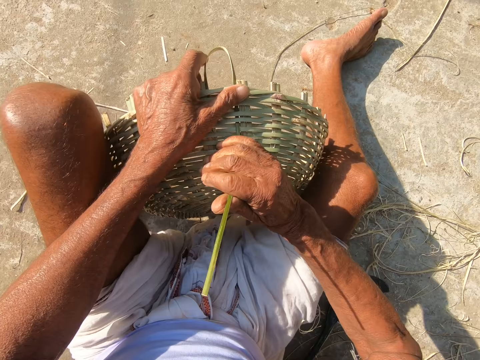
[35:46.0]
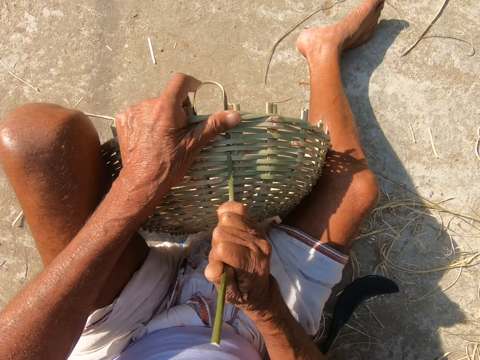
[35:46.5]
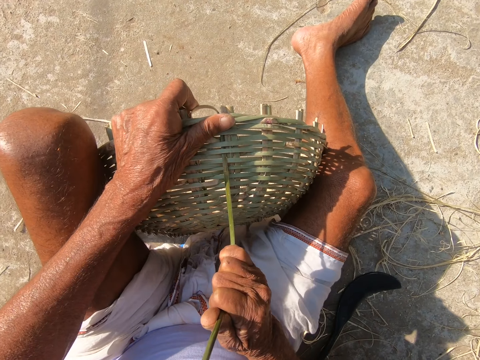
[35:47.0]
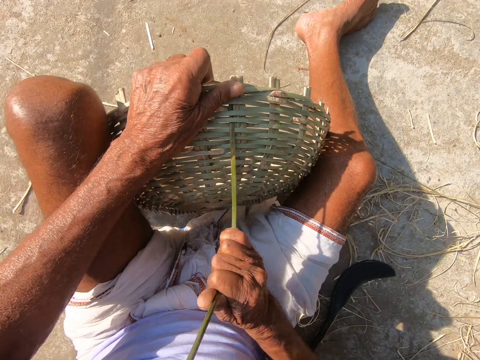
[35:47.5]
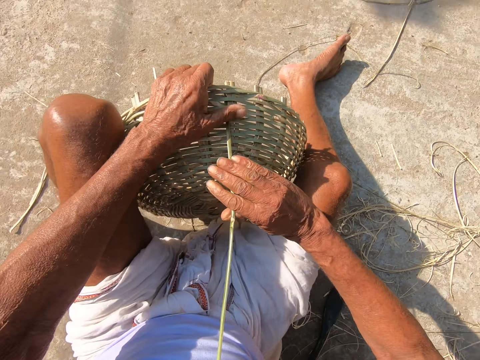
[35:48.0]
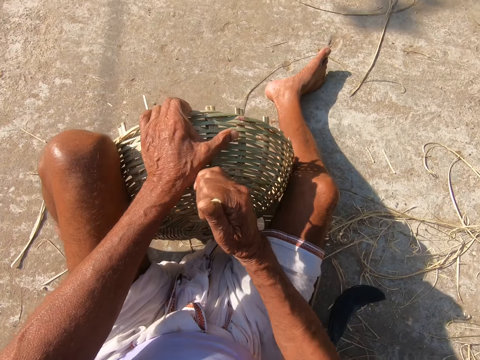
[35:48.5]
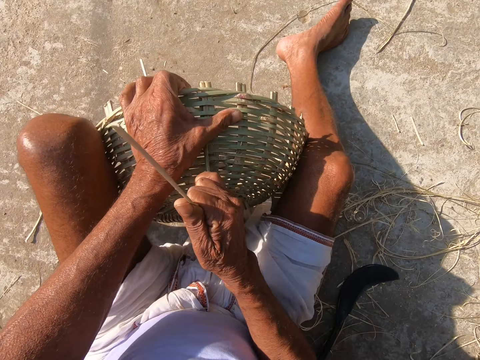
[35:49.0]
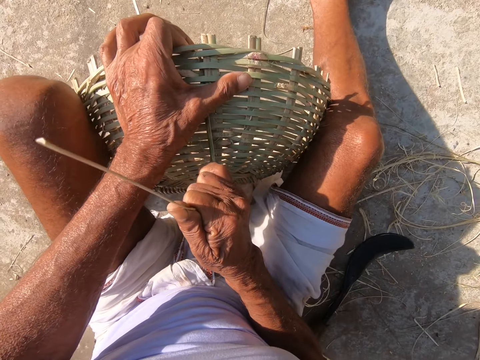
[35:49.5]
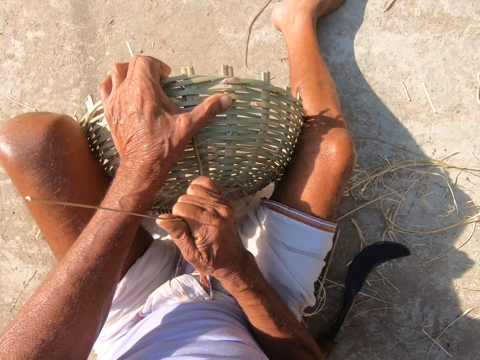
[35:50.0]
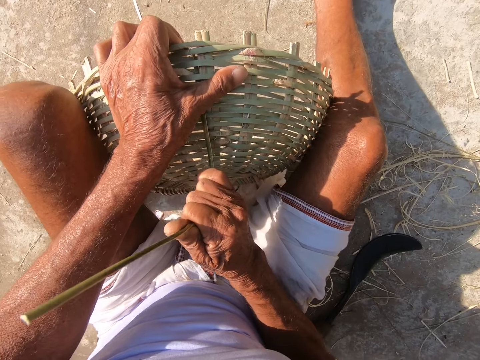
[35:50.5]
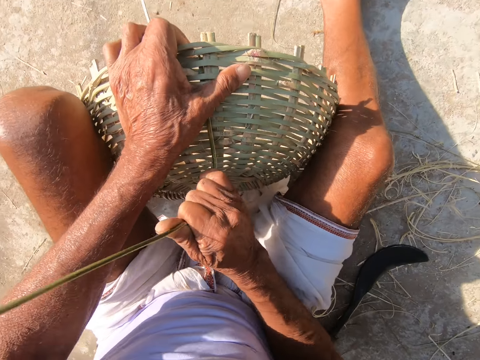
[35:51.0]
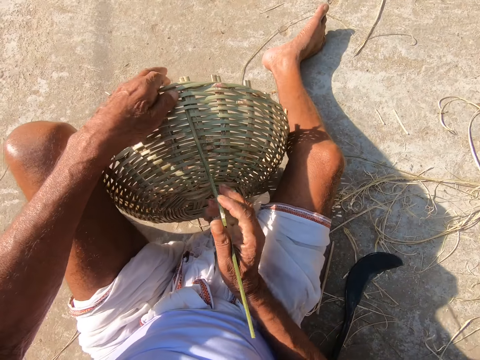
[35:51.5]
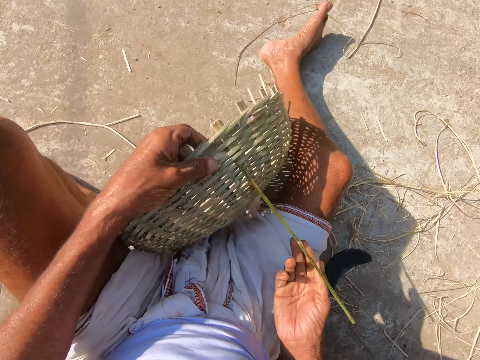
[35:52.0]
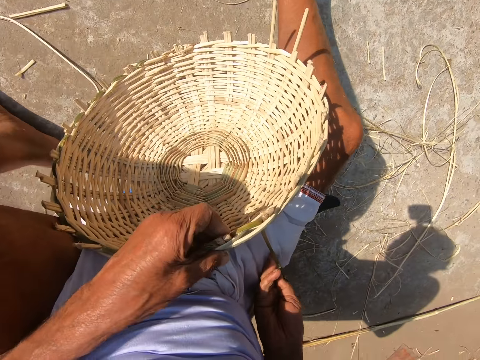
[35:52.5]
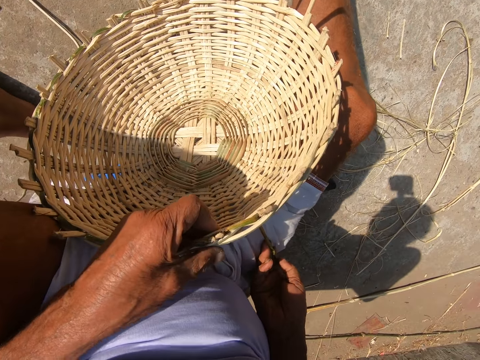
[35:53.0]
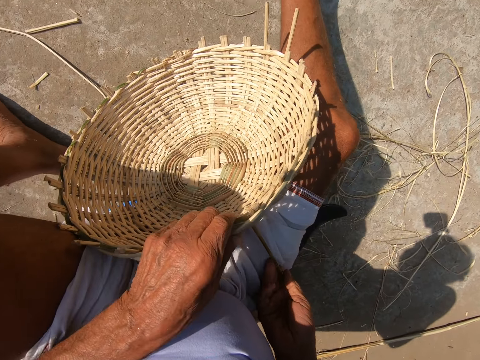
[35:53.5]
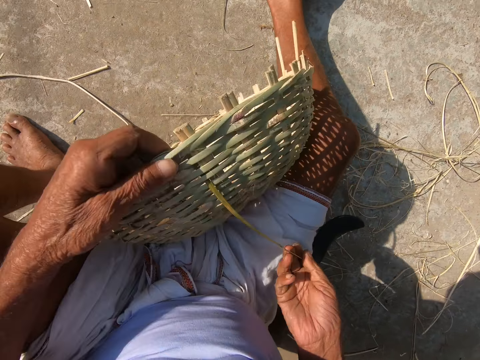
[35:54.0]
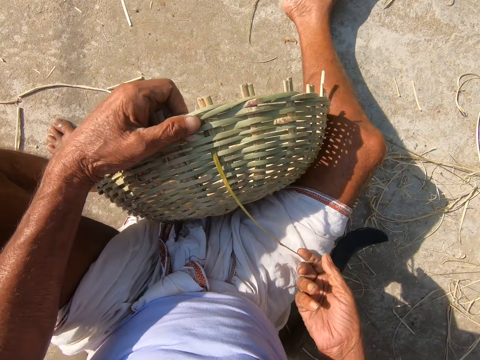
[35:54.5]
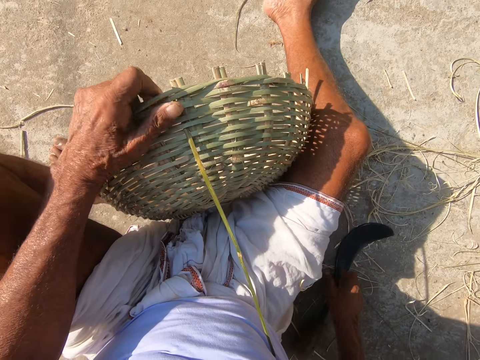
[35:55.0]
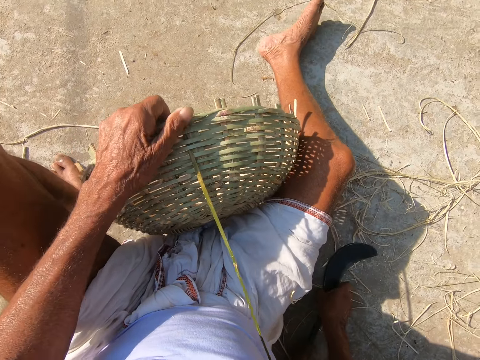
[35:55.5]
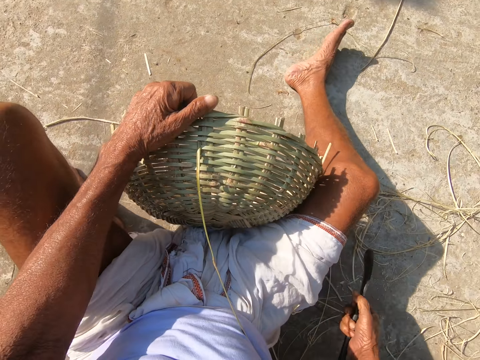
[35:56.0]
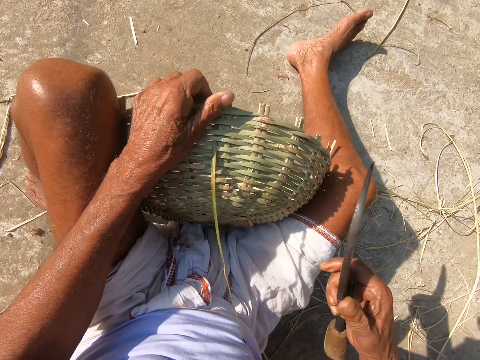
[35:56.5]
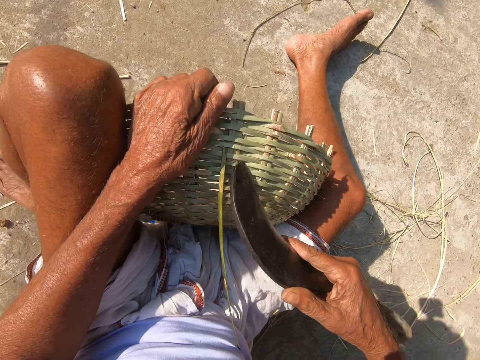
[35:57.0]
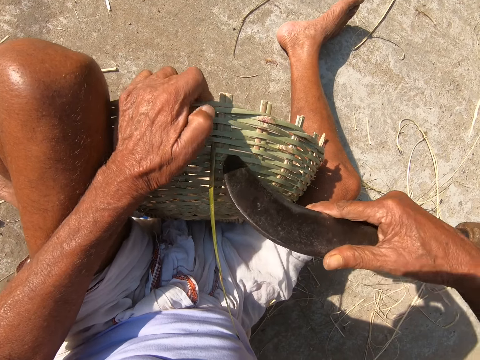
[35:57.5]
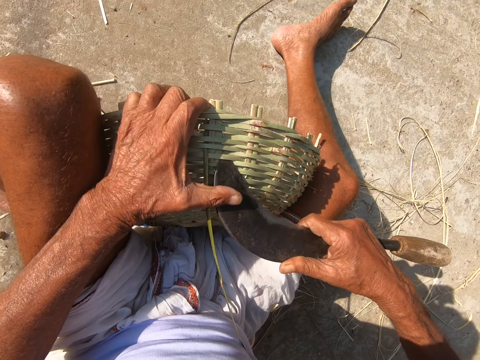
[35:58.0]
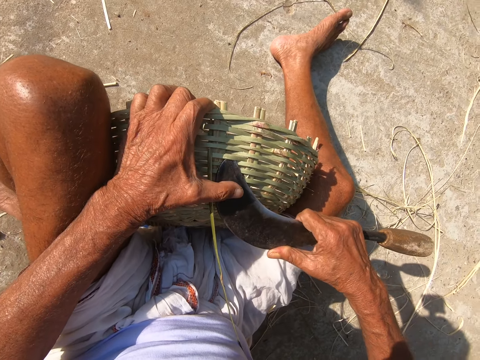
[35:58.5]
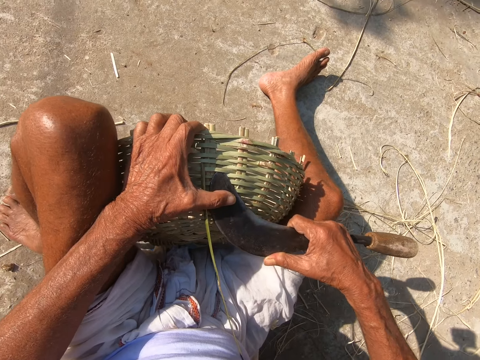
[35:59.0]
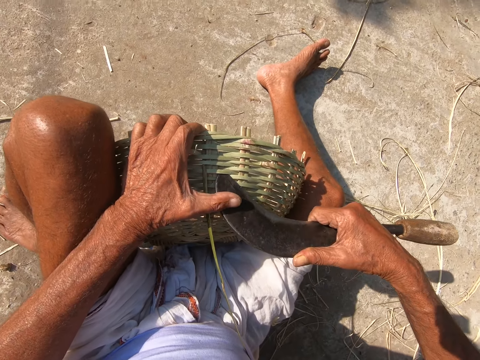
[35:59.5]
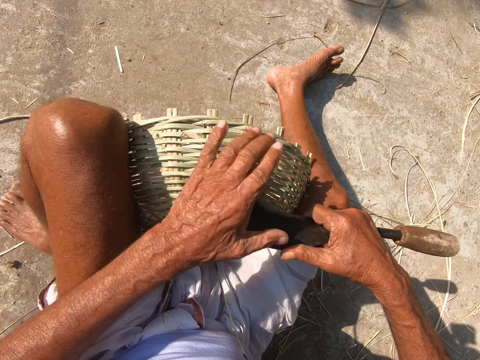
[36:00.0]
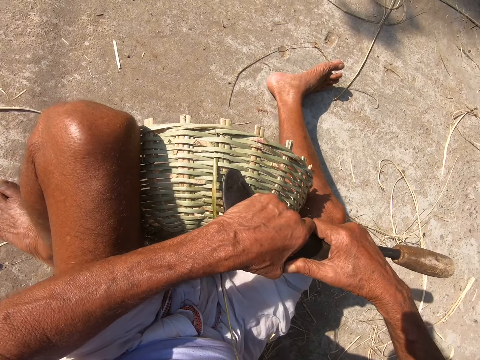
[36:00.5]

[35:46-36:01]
The camera wearer picks the hook knife from the ground with his right hand. He adjusts the spacing of the basket. He creates a hole in the willow basket with the hook knife in his right hand. He touches the hook knife with his left hand.

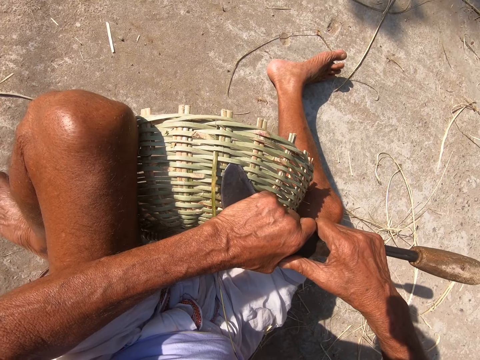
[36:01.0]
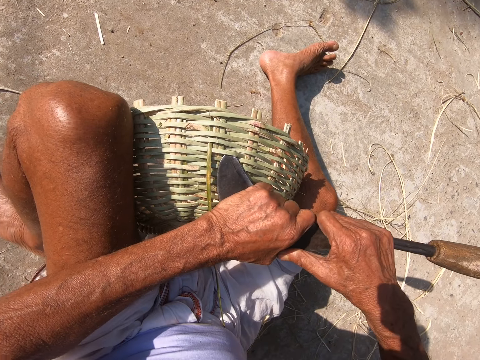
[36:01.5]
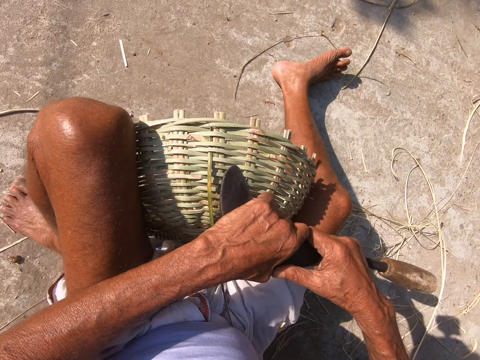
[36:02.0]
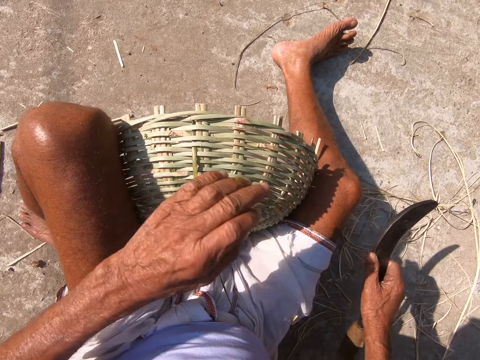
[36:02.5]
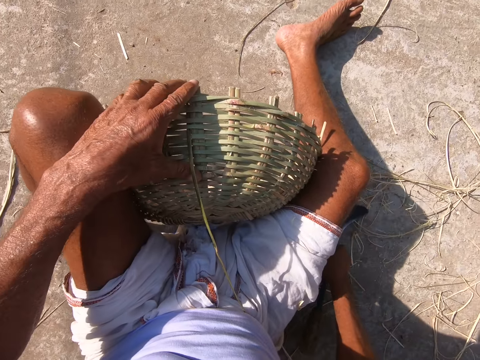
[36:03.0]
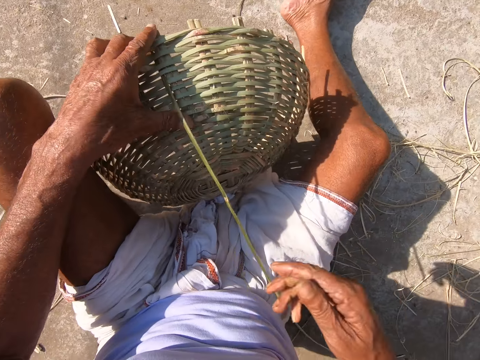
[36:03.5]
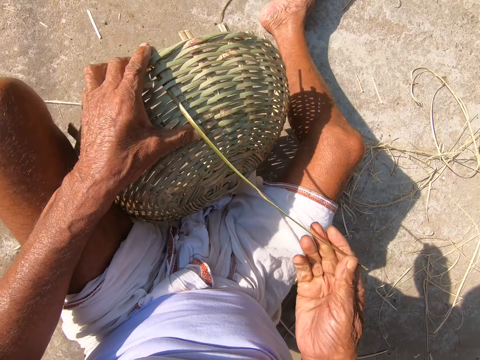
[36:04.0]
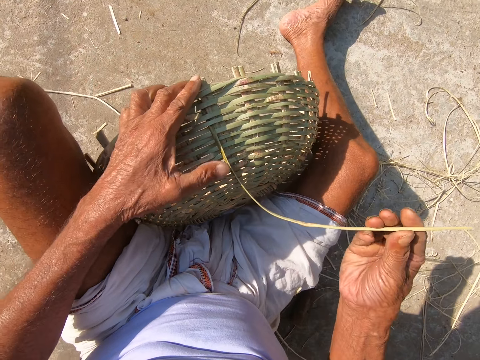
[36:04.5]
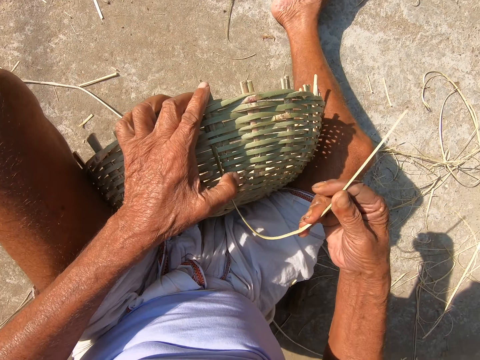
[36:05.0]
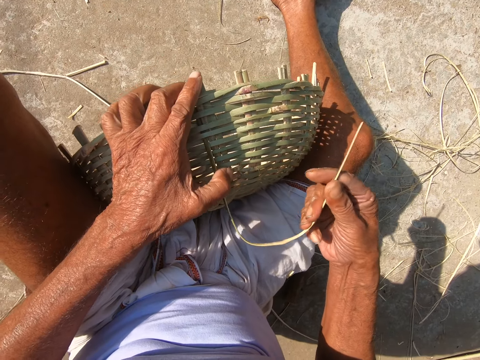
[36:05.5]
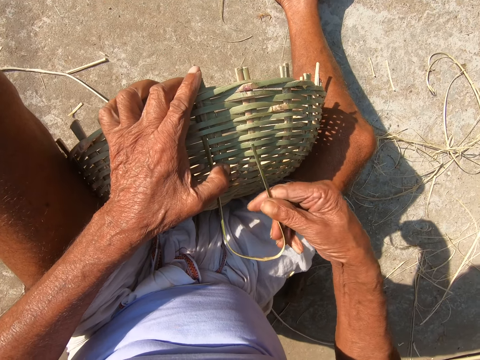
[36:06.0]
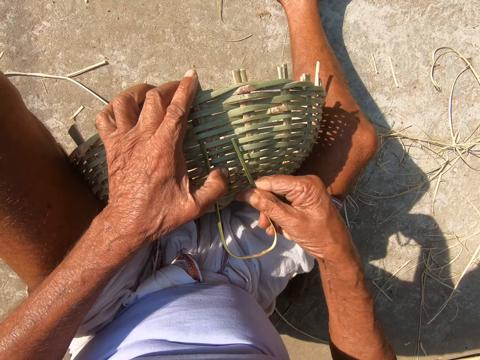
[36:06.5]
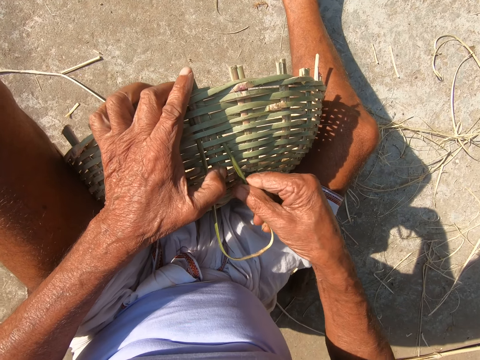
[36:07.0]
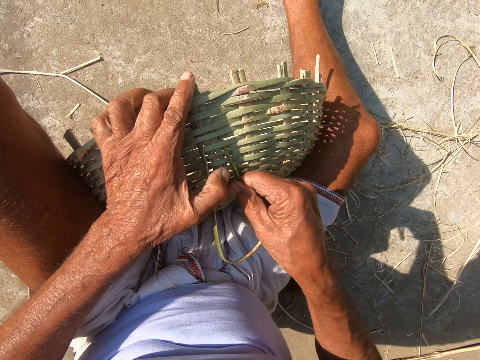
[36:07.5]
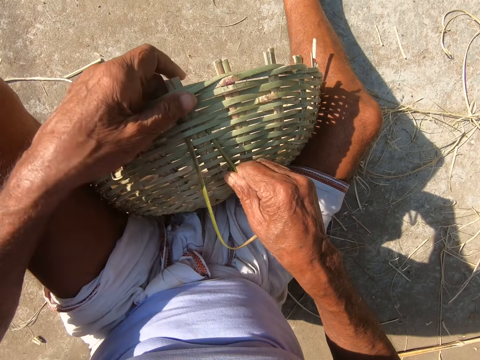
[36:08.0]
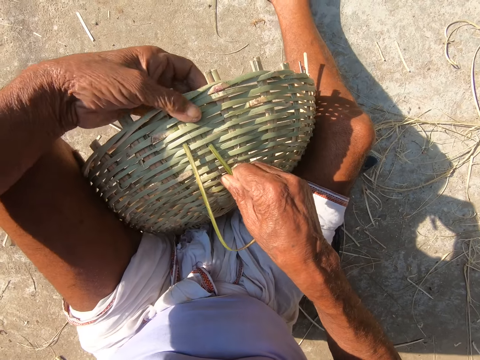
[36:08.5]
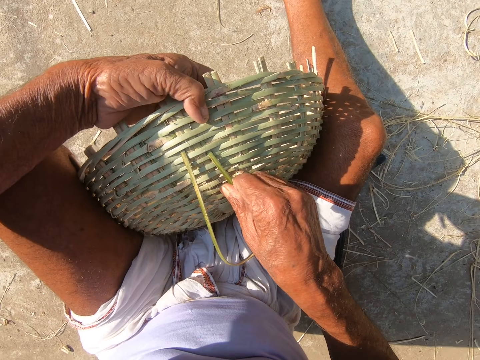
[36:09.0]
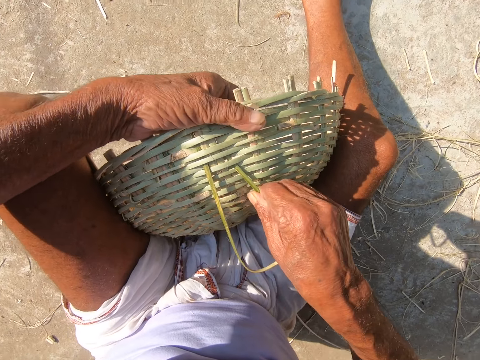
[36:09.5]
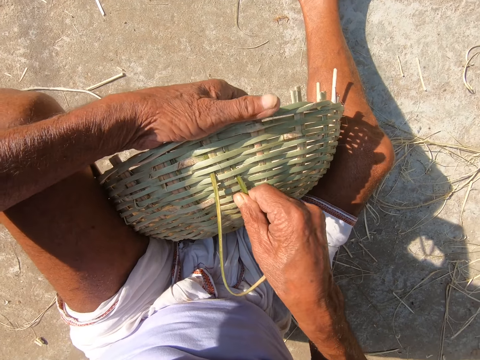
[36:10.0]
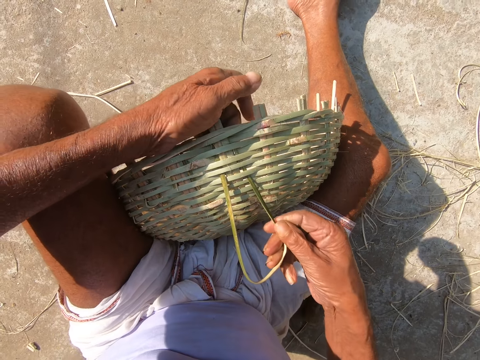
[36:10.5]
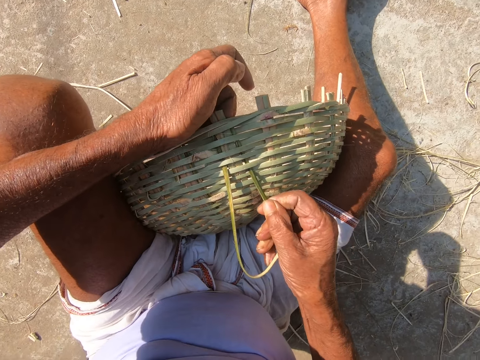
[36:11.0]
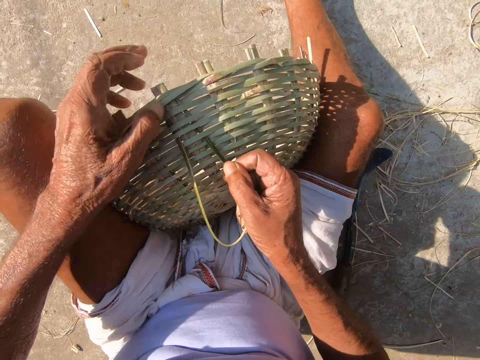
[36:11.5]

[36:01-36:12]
The camera wearer takes his left hand off the hook knife. He drops the hook knife in his right hand on the ground. He bends the strand of willow with his right hand. He weaves the willow basket with both hands.
